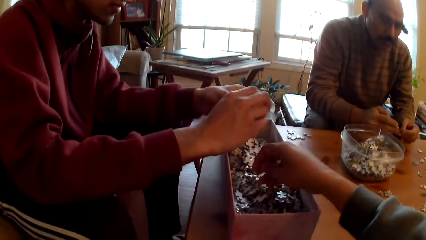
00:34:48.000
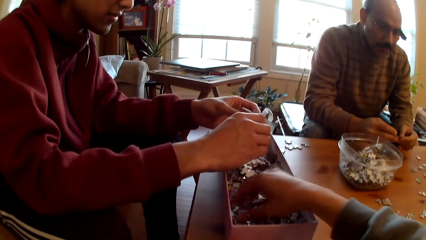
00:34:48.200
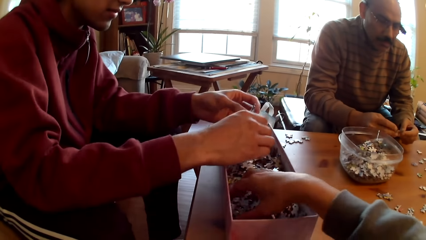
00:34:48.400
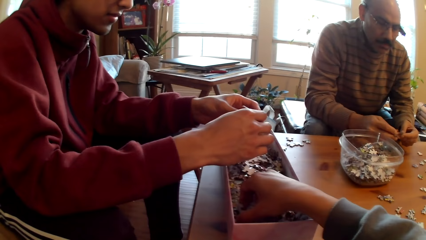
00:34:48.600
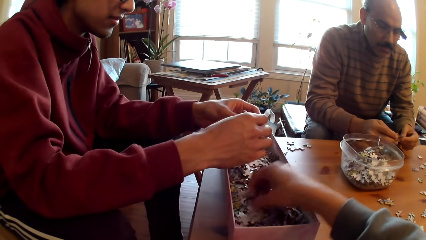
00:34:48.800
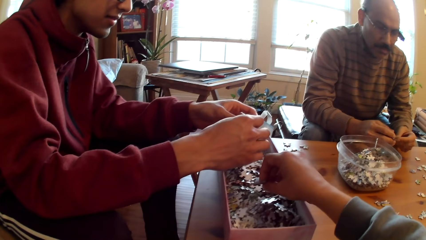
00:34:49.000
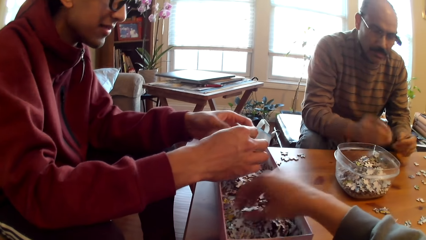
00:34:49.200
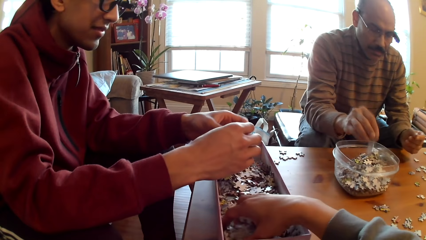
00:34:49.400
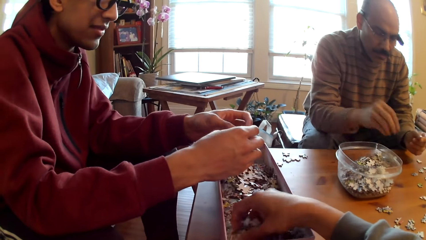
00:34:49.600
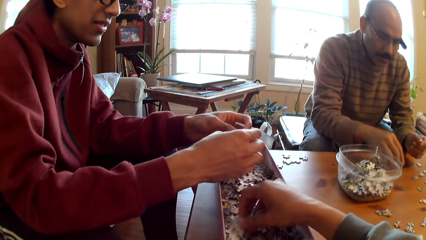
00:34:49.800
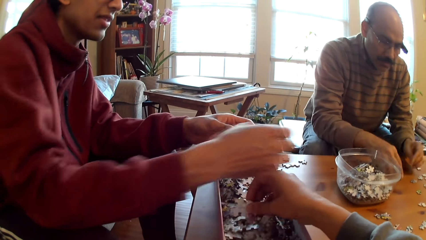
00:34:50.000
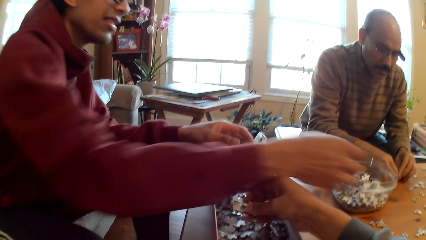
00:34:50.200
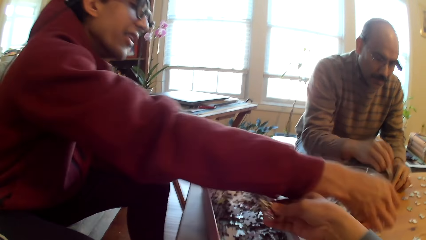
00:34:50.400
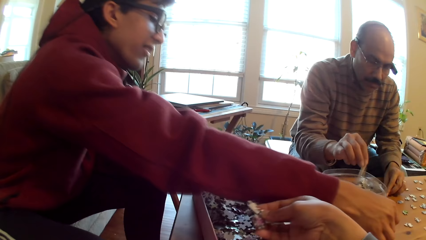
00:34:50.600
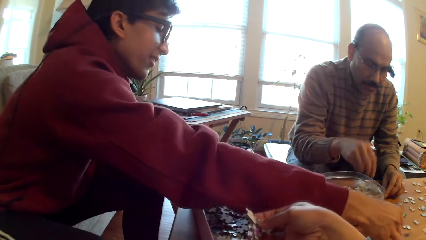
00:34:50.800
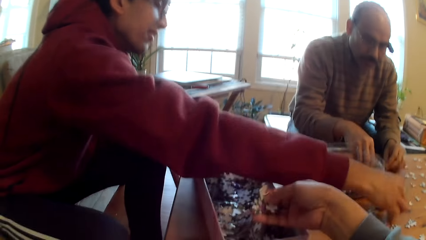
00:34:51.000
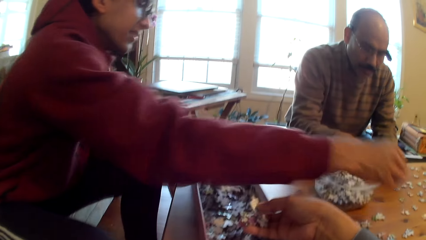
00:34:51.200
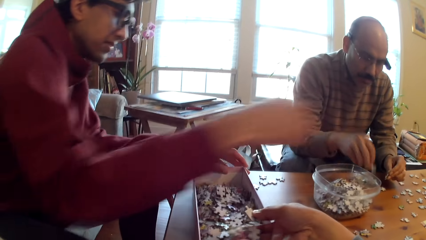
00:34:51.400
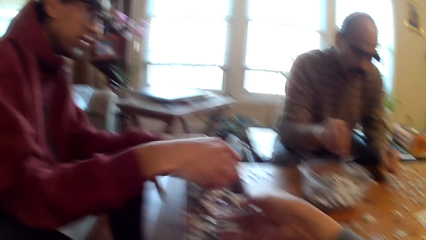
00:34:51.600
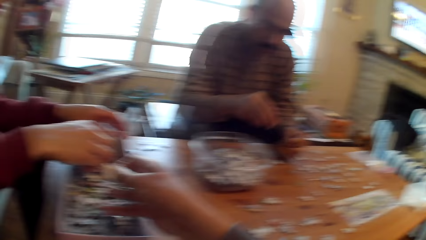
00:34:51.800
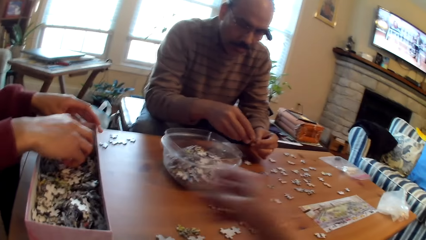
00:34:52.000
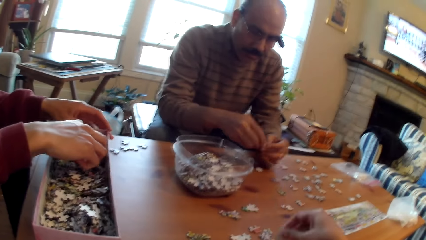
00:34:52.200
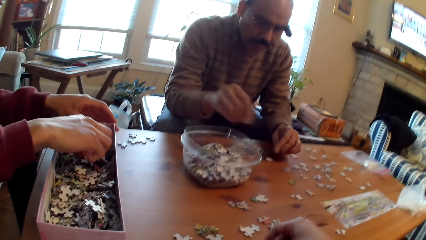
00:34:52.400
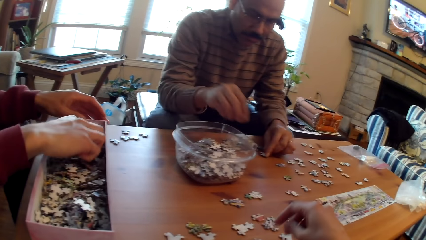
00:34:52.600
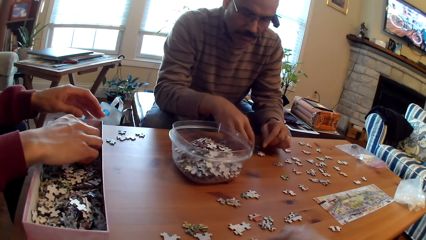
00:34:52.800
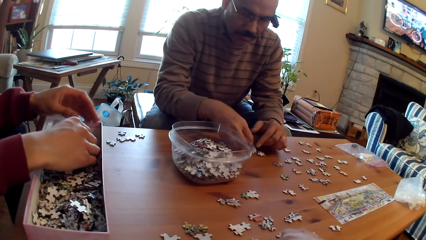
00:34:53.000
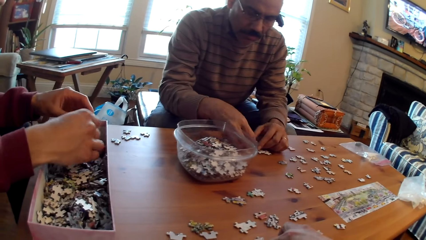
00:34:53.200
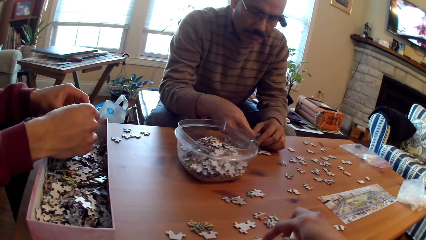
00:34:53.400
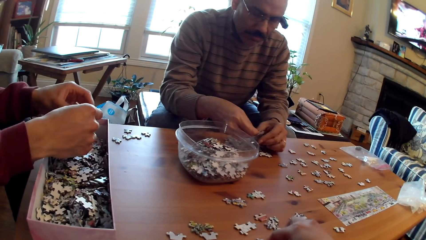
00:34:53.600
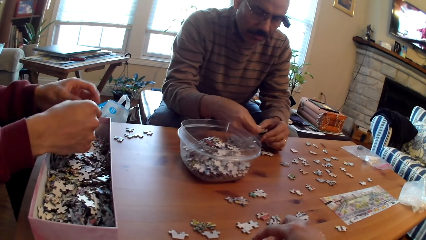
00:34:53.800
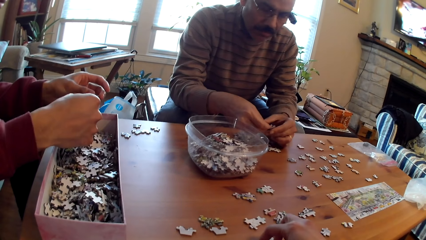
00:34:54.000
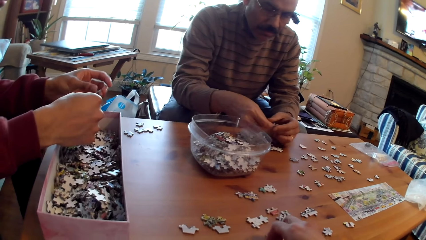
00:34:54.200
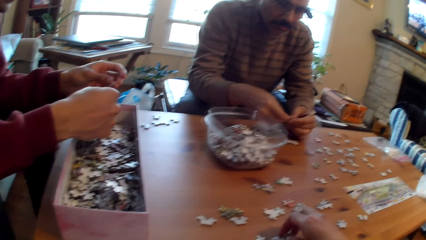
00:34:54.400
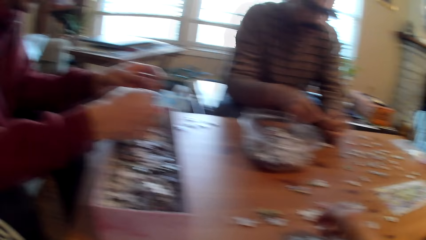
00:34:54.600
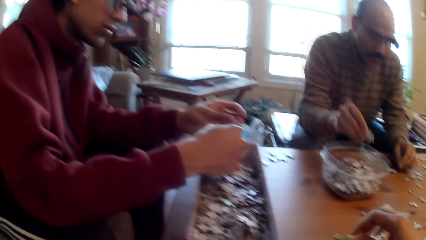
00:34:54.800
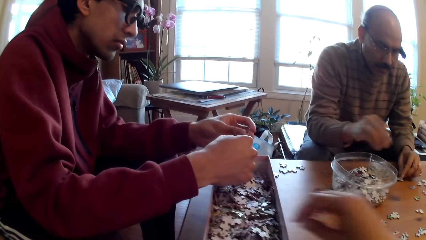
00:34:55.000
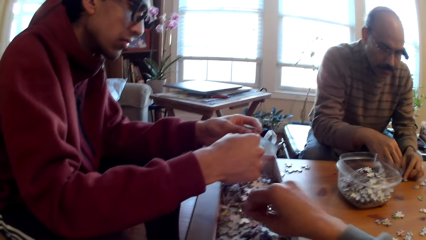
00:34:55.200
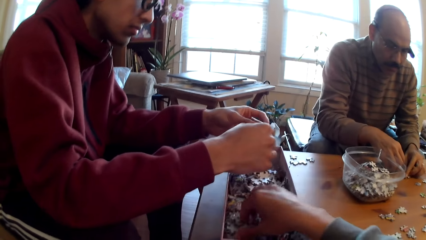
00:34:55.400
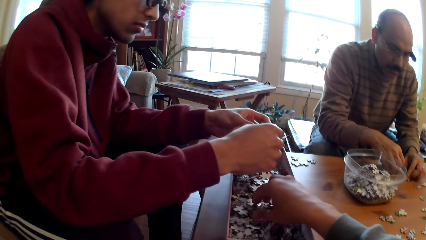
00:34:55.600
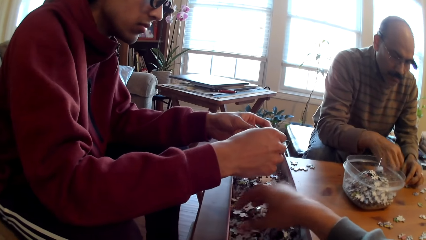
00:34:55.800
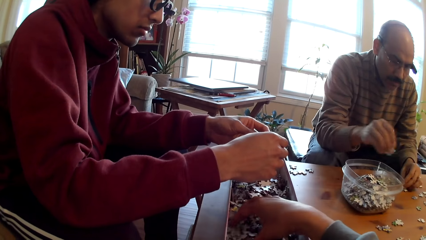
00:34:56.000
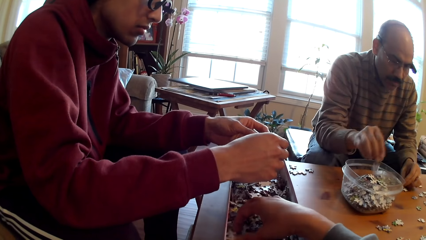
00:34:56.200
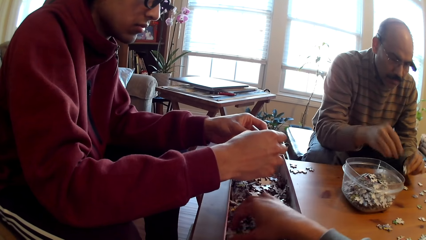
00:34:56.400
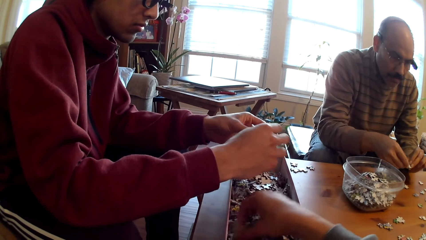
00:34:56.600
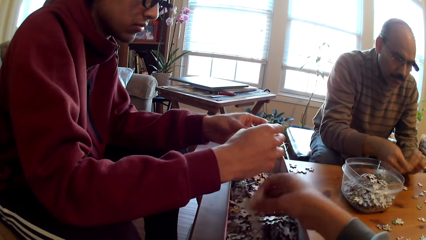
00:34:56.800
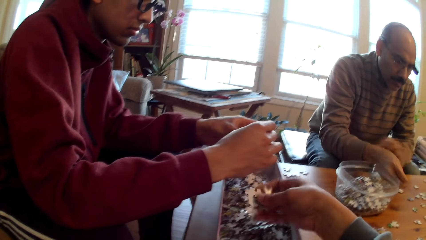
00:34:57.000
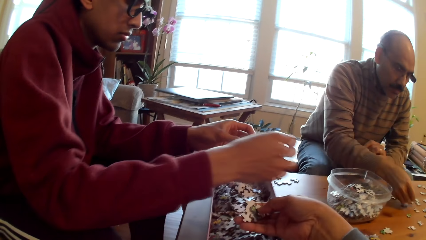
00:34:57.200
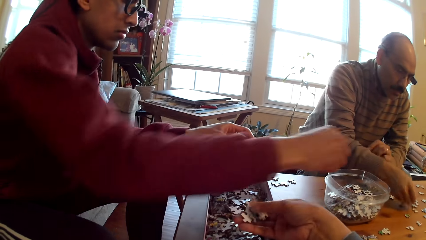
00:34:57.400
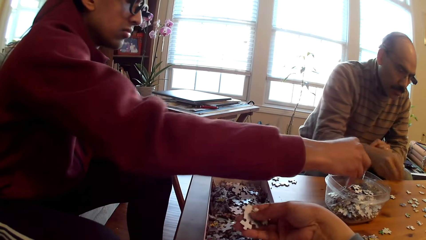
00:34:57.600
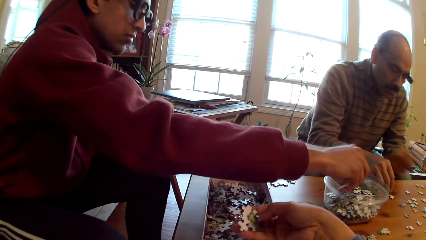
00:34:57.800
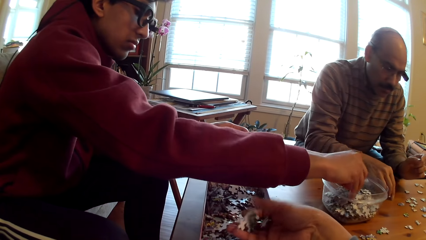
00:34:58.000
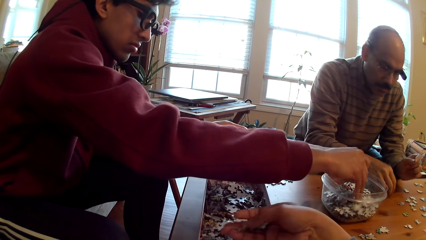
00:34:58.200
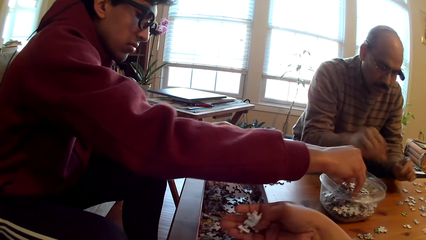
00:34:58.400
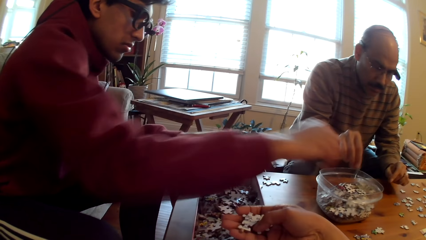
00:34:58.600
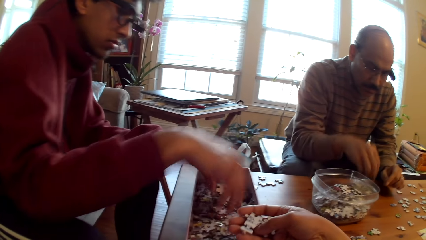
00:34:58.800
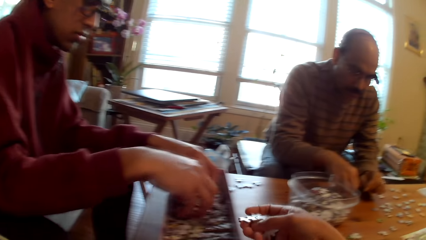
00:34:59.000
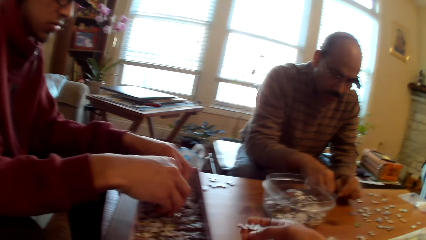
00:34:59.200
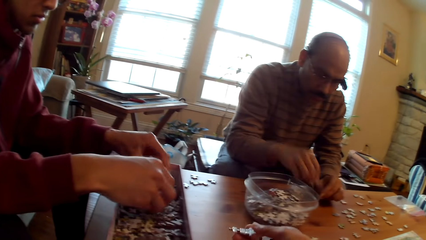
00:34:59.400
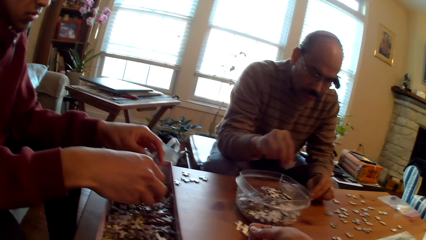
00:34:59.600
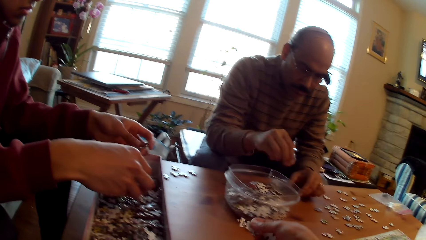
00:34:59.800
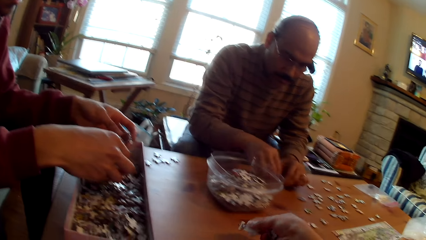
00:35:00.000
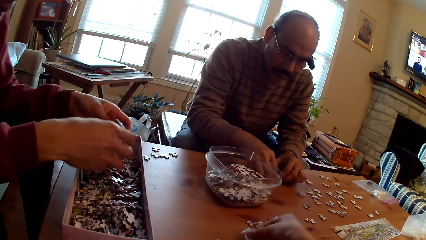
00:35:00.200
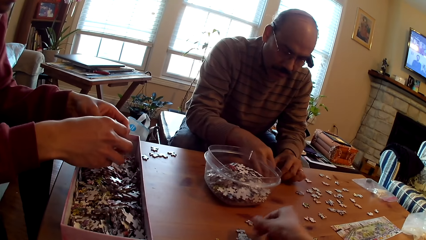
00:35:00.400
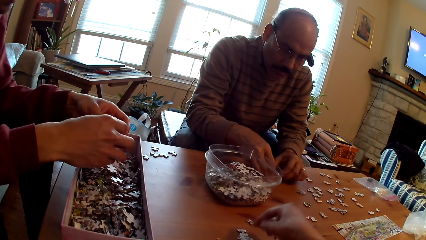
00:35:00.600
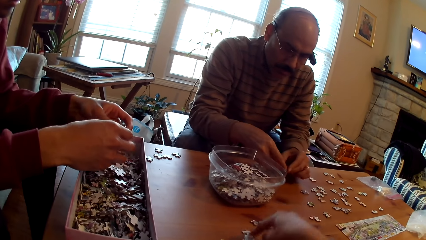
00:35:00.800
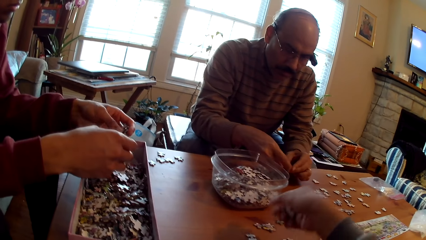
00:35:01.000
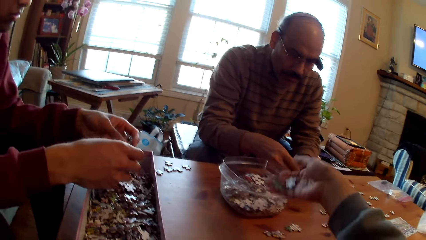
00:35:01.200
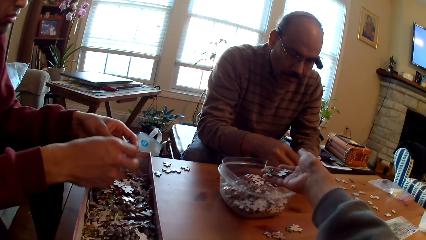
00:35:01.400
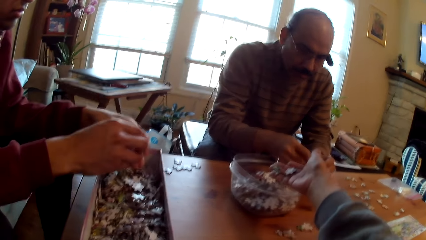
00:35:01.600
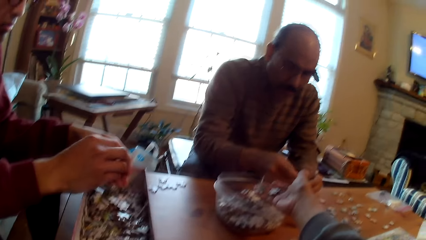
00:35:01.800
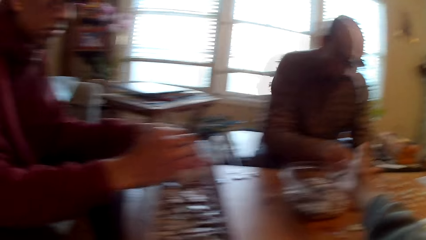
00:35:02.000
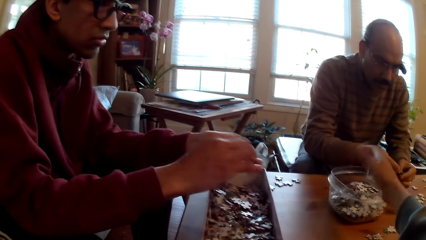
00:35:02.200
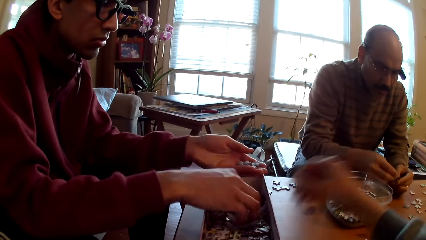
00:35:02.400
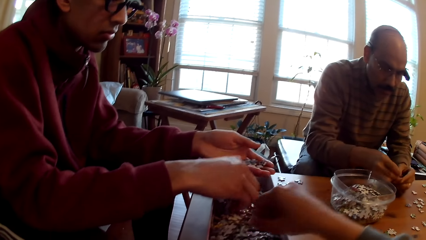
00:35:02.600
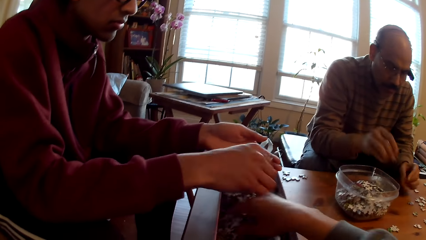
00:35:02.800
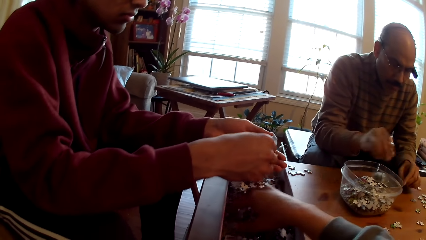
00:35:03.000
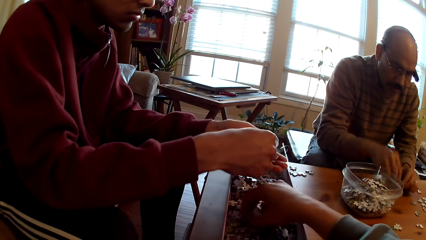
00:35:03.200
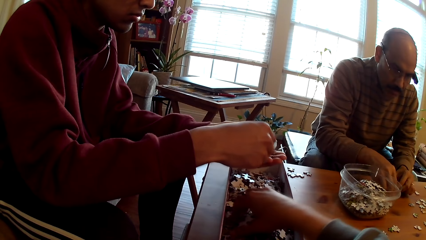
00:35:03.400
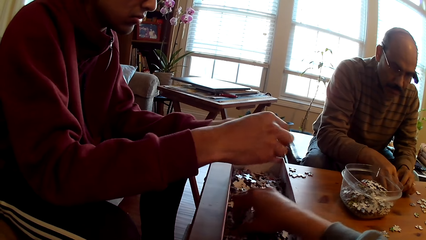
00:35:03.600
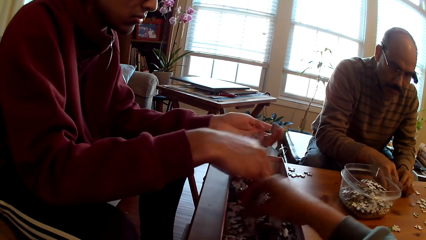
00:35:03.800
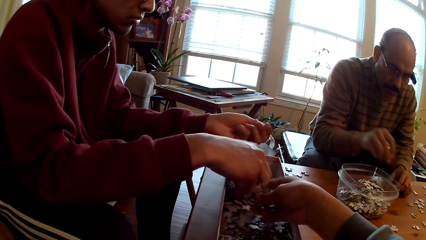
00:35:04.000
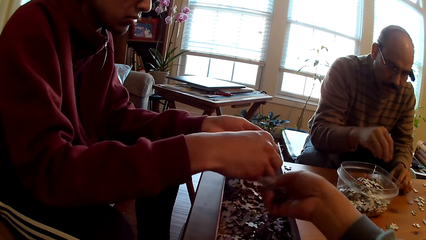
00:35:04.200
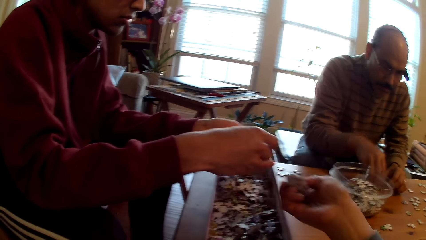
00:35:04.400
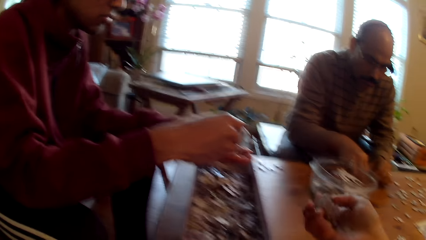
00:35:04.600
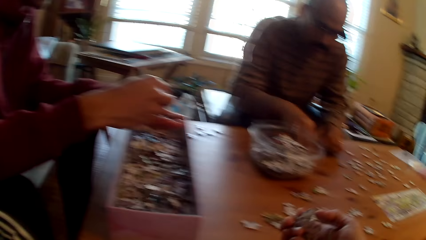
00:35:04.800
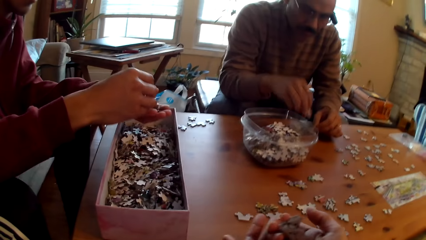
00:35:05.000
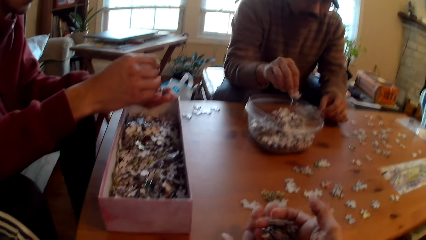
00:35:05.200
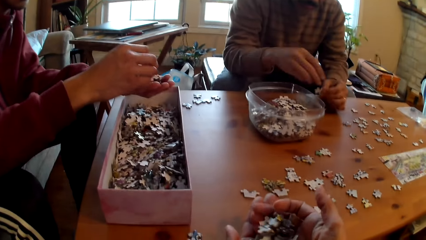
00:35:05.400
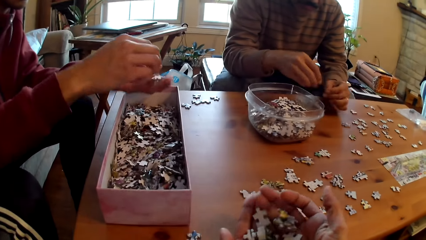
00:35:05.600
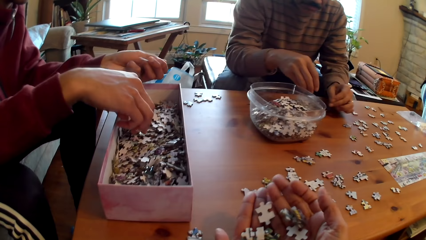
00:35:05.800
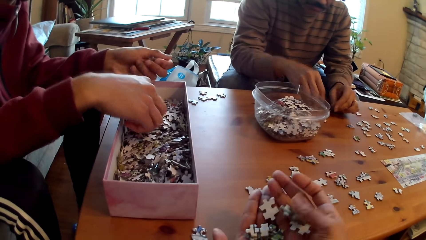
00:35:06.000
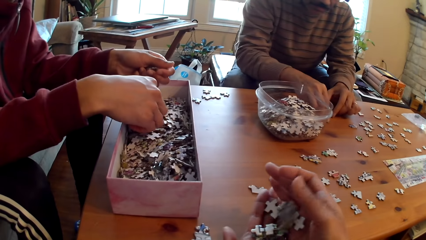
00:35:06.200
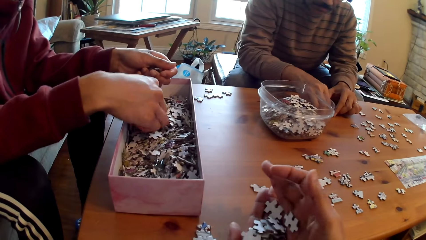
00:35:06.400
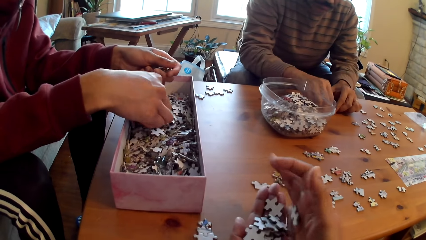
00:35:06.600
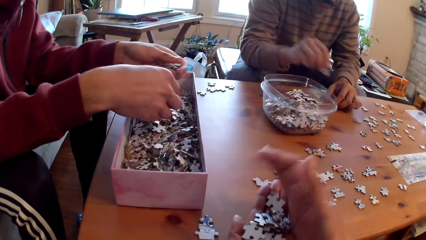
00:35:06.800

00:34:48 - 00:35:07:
A person picks a jigsaw piece. Another person drops puzzle pieces or cards in the container or tin. The other person selects a jigsaw piece. The camera wearer scoops jigsaw pieces. The other person drops the puzzle pieces in the container. The first person collects cards and drops the puzzle pieces in the container. The other person selects a jigsaw piece and picks a jigsaw piece. The camera wearer drops jigsaw pieces in the container. A man puts the card in the tin. The first person picks a jigsaw piece. The other person picks a jigsaw piece. The camera wearer scoops the jigsaw. The other person drops the puzzle pieces in the container.
